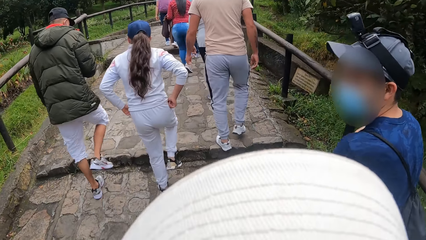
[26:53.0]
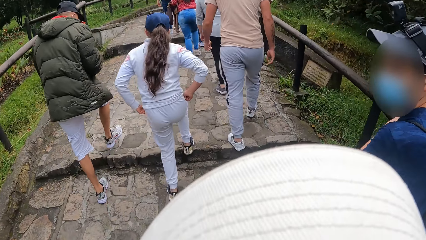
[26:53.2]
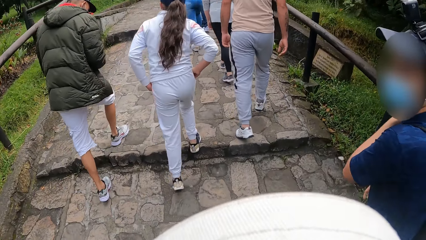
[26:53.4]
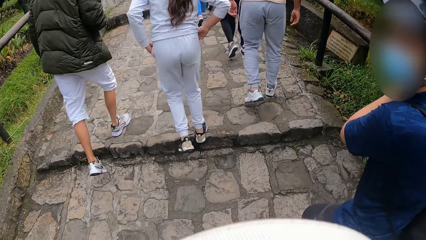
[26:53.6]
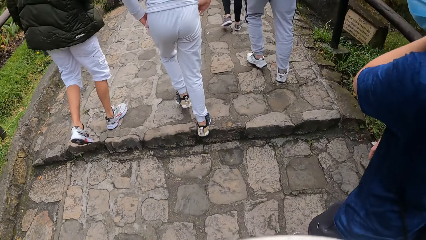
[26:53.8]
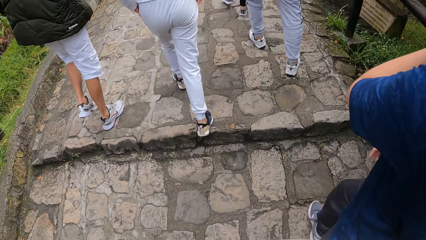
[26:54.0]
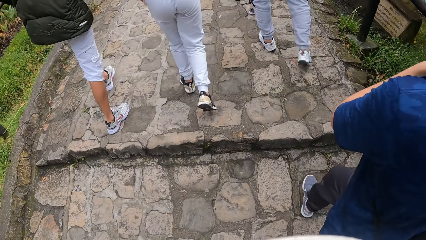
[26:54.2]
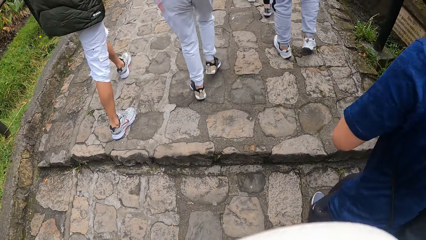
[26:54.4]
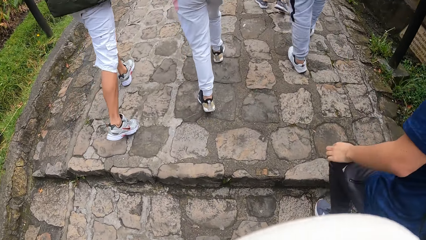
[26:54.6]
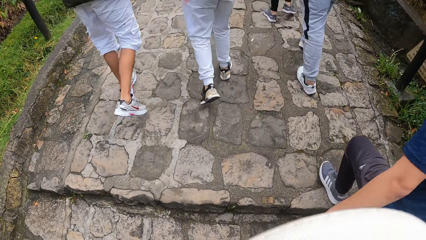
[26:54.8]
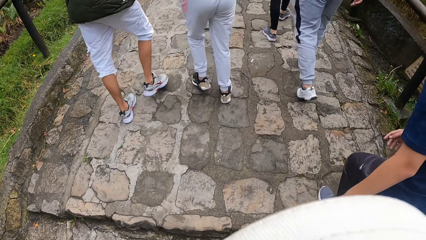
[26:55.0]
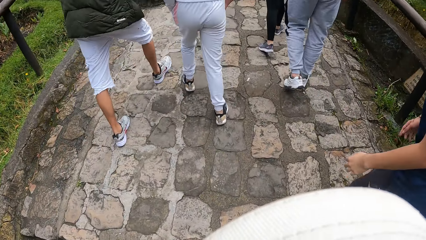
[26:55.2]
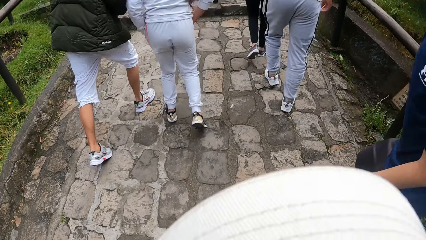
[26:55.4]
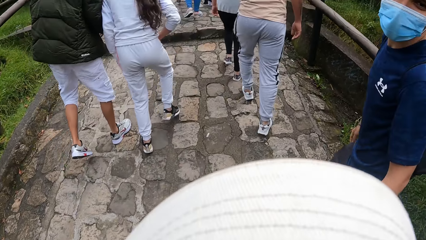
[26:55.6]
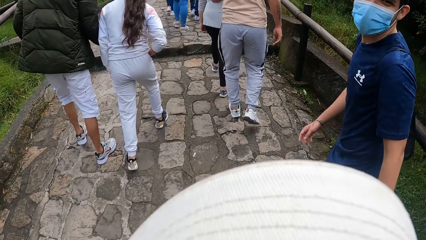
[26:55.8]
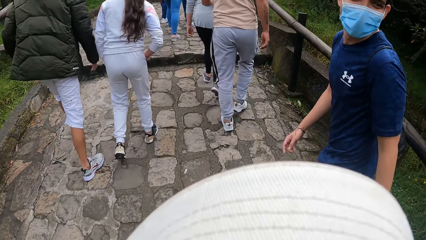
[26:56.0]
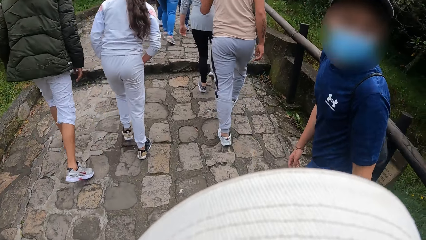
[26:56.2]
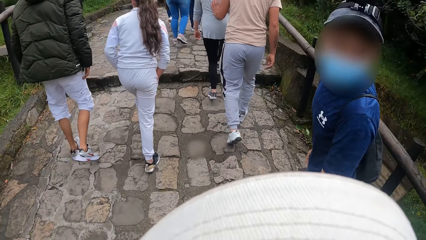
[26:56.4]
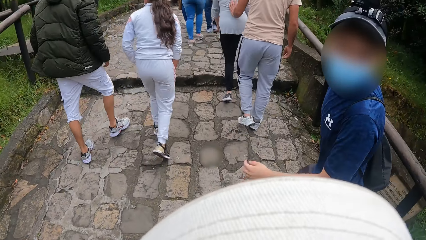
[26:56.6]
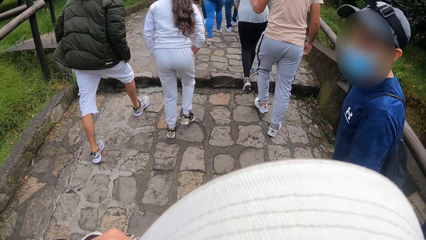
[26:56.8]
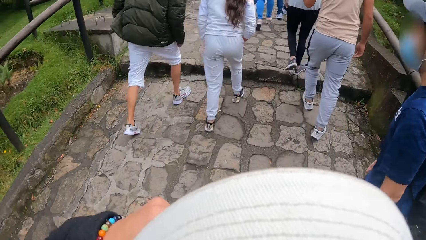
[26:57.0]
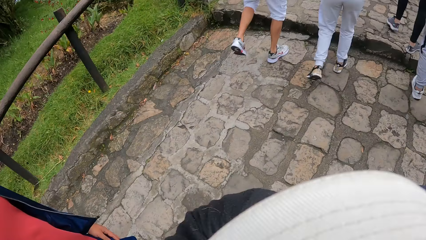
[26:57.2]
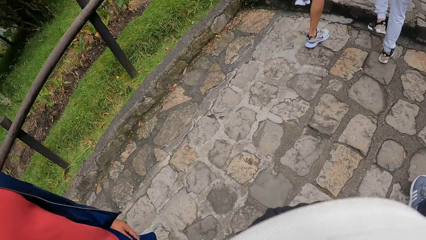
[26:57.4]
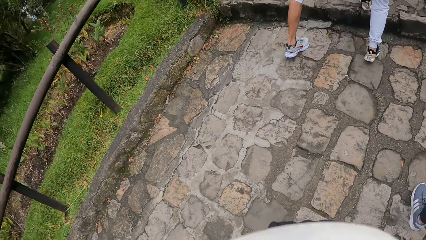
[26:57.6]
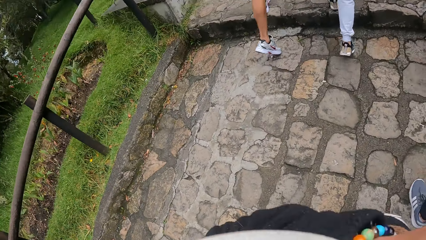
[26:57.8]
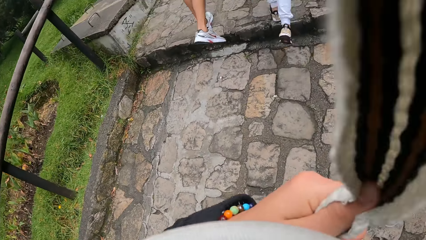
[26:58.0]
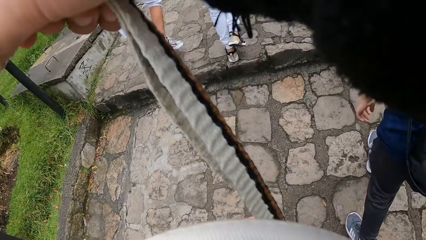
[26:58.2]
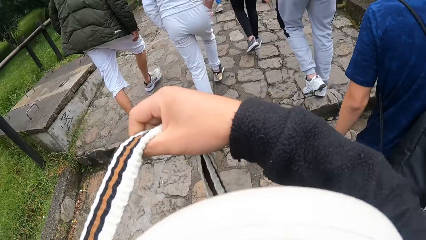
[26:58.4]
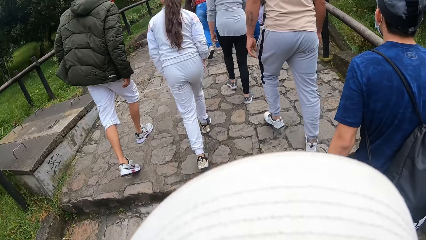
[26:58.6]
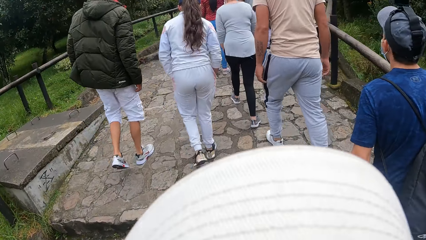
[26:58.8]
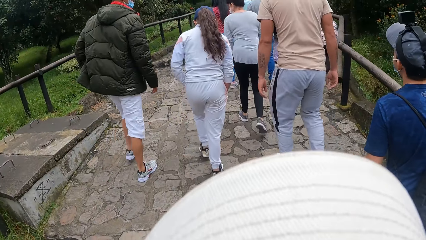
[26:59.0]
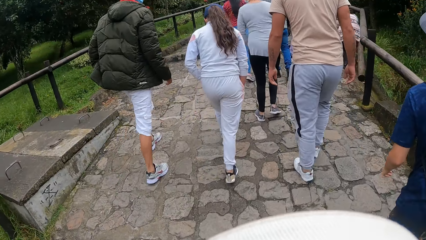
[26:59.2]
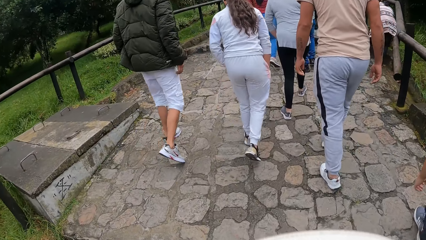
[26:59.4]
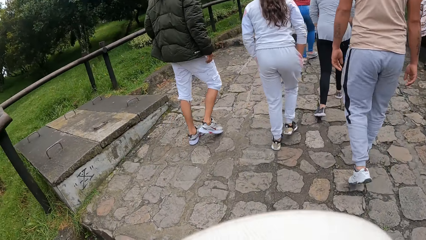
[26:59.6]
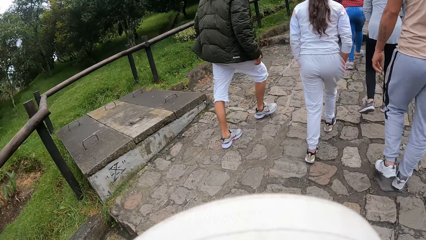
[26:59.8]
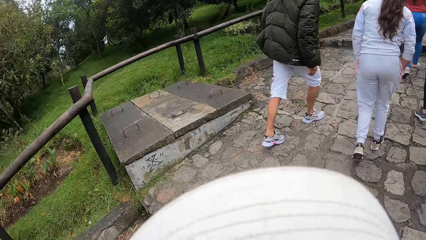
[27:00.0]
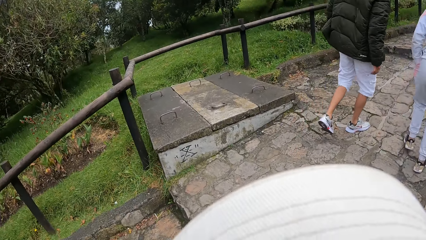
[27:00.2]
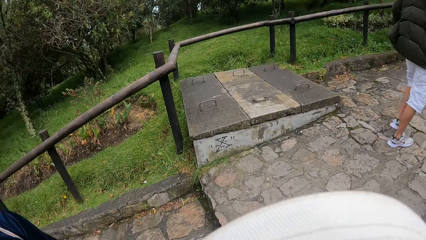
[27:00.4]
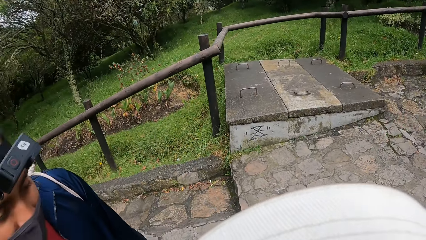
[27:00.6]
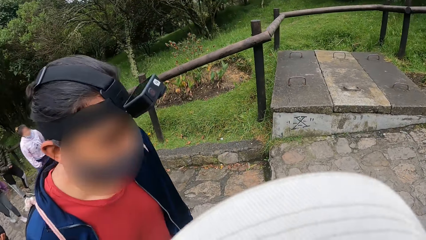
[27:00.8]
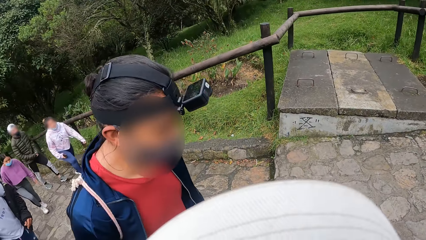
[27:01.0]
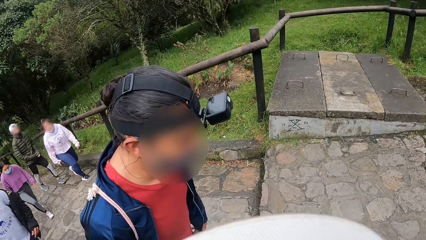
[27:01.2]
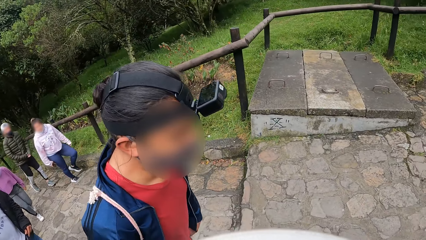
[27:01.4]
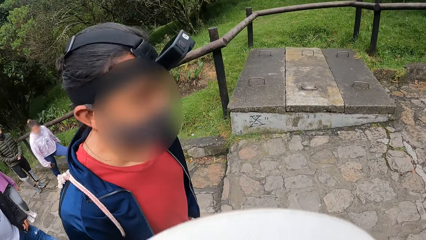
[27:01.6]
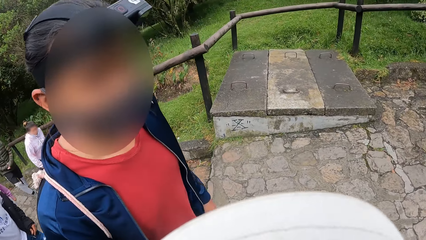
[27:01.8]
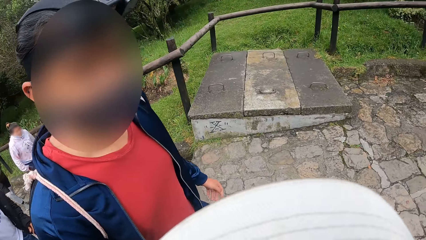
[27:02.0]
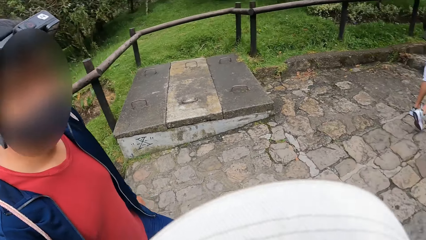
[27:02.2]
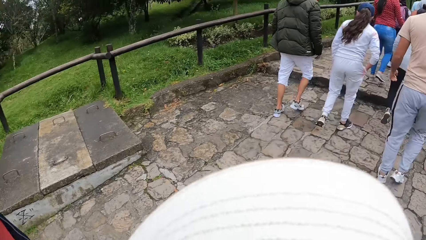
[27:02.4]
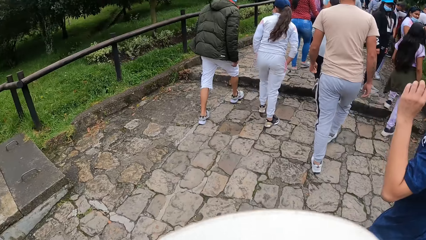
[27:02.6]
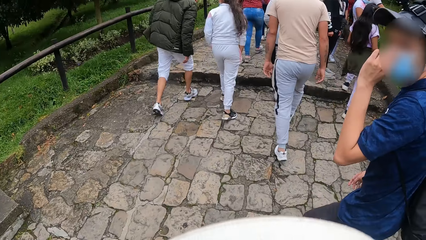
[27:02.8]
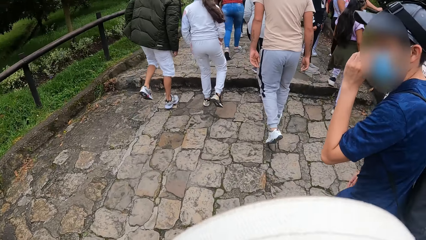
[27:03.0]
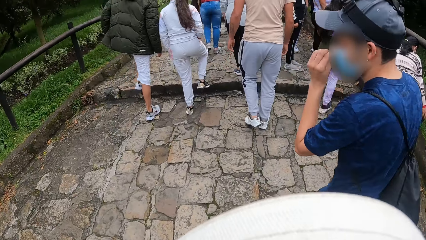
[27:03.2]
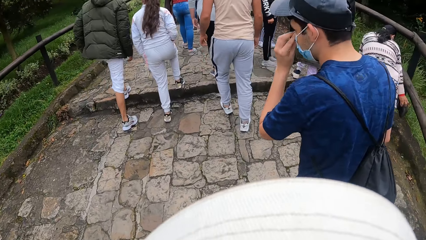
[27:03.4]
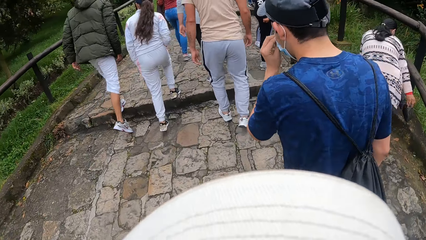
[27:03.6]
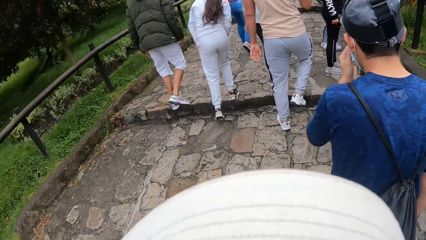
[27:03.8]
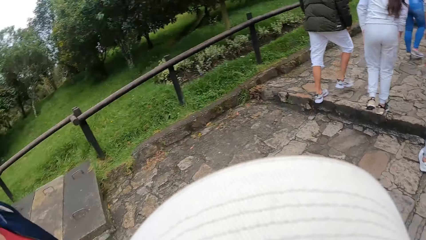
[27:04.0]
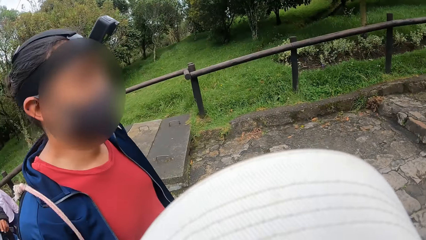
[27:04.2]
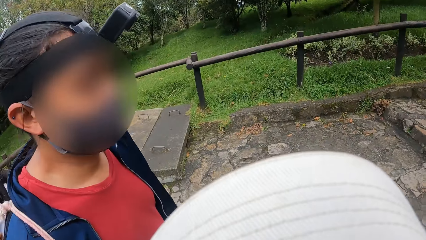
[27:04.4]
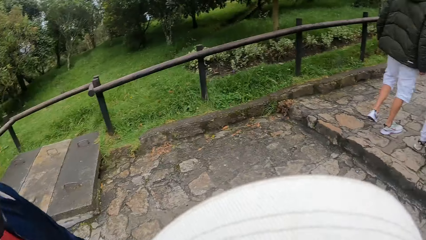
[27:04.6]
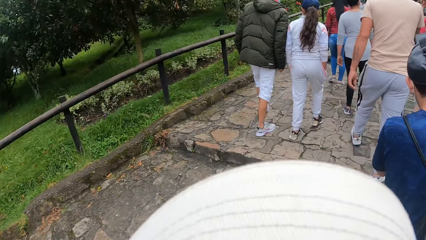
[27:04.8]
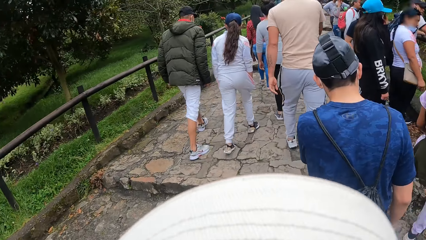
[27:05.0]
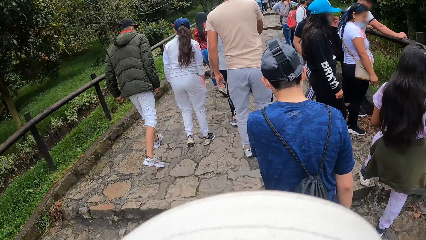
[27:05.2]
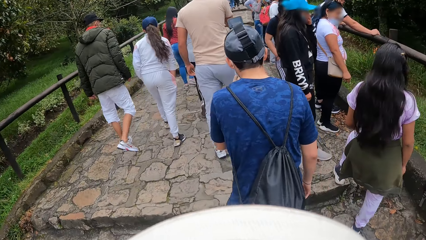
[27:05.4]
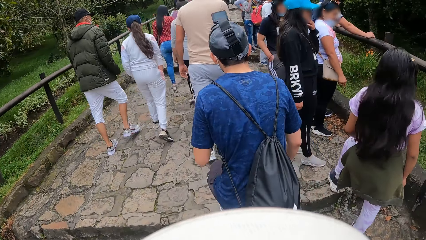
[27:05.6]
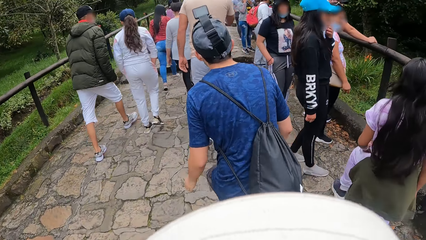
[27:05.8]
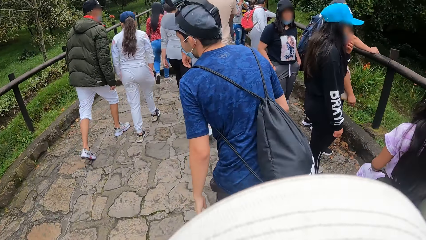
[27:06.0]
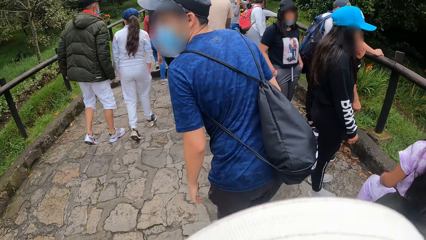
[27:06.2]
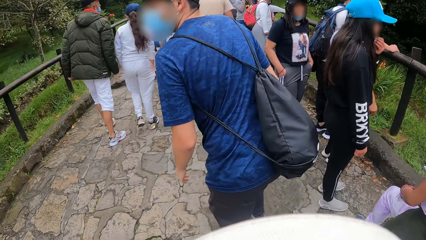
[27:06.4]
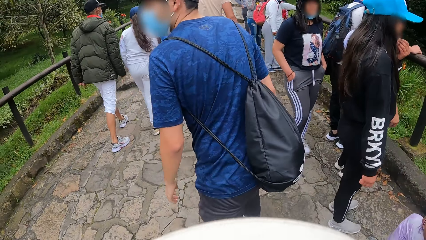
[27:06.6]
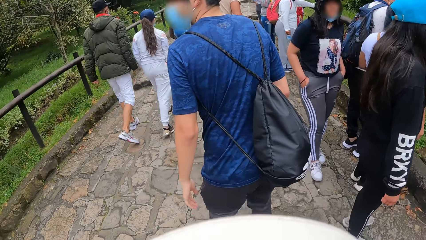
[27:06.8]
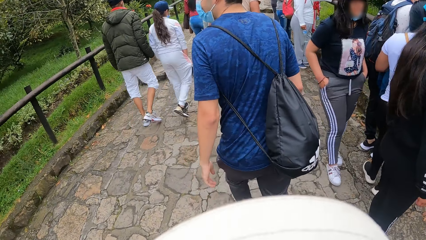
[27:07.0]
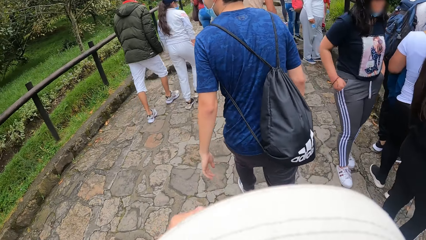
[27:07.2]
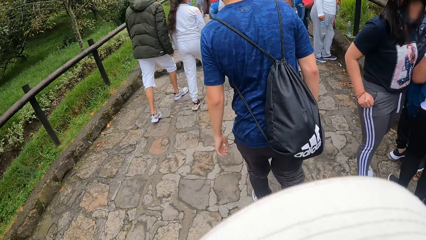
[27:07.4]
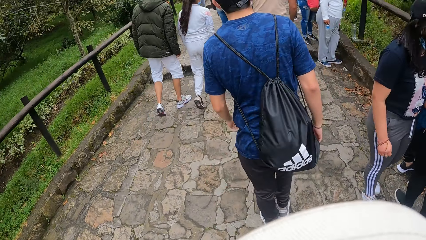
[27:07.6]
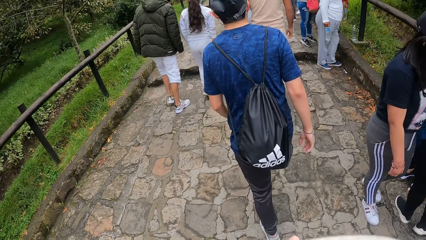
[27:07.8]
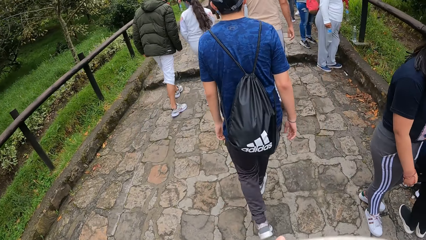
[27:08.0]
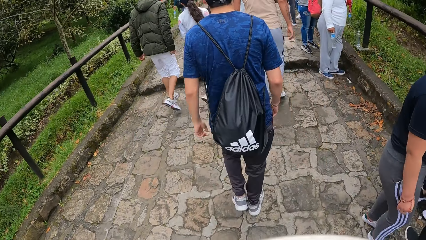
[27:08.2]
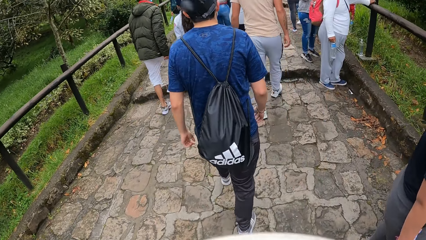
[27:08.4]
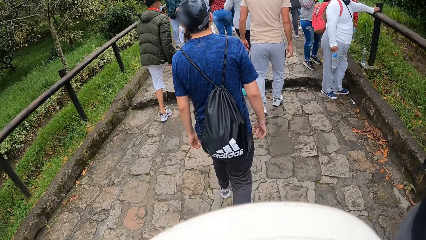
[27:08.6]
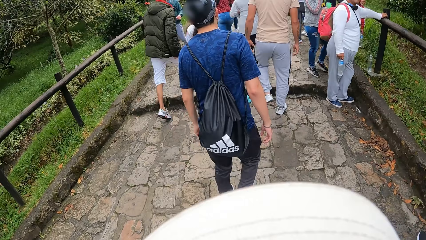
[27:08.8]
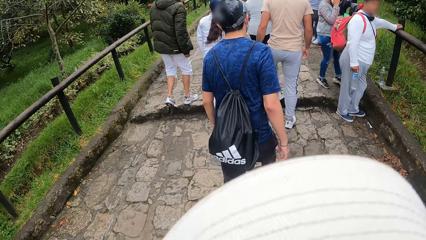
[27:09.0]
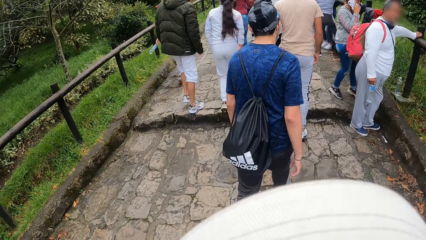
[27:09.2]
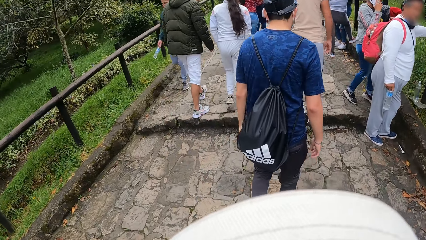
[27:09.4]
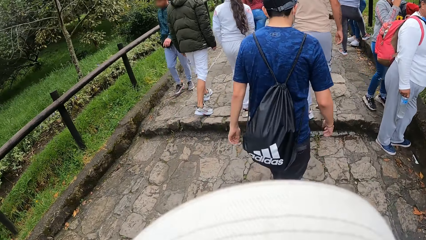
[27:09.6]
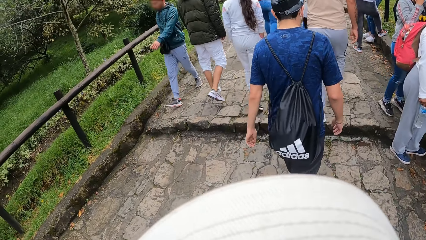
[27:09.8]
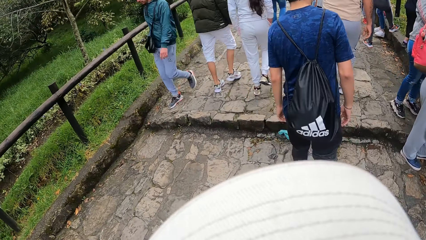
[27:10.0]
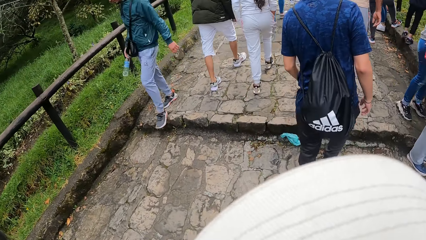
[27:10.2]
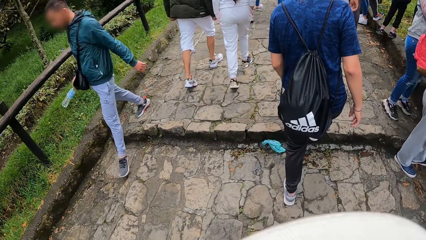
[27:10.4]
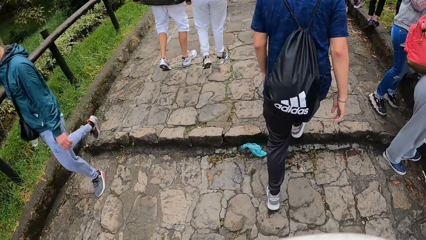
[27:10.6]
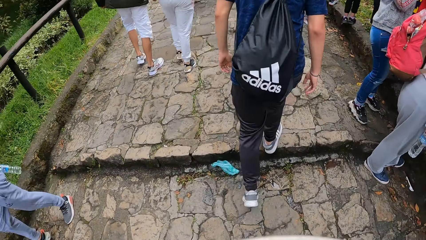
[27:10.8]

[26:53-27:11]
A man walks on the pavement. The camera wearer walks on the pavement. He raises the hand of the bag with his right hand. He looks around. The man adjusts his nose mask with his left hand. The camera wearer walks on the pavement.
